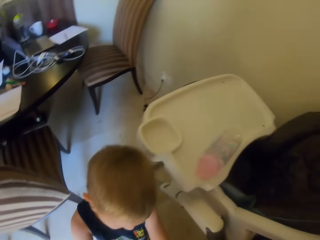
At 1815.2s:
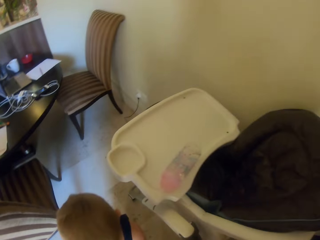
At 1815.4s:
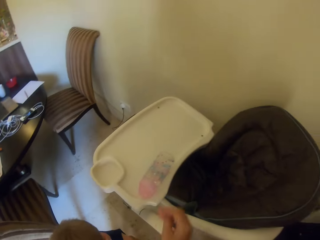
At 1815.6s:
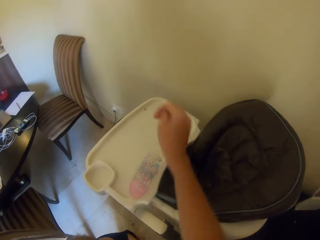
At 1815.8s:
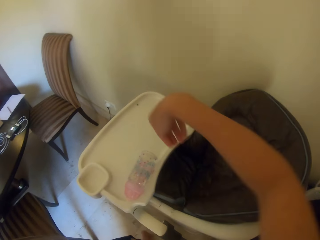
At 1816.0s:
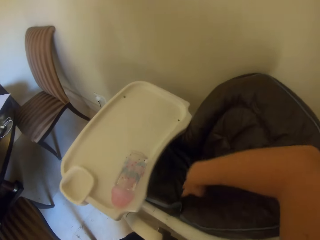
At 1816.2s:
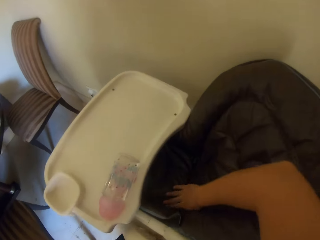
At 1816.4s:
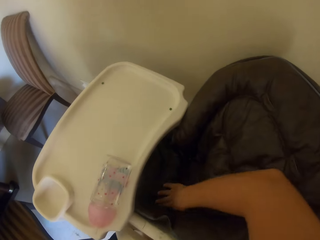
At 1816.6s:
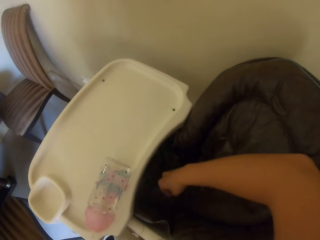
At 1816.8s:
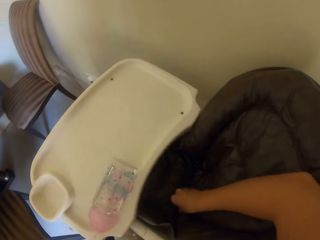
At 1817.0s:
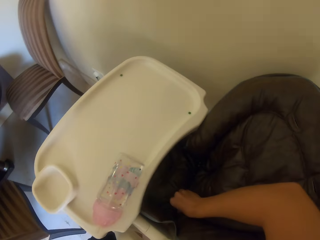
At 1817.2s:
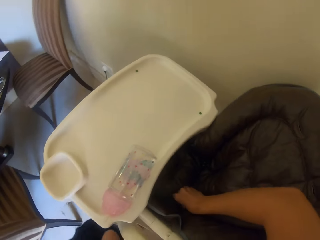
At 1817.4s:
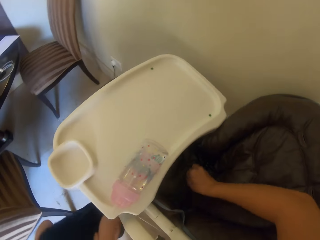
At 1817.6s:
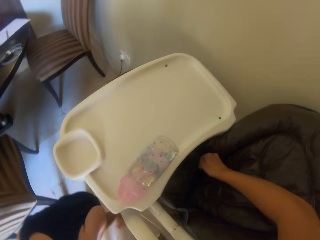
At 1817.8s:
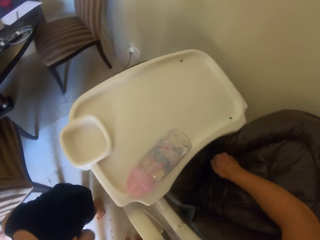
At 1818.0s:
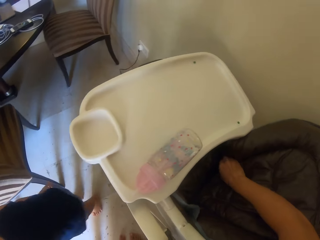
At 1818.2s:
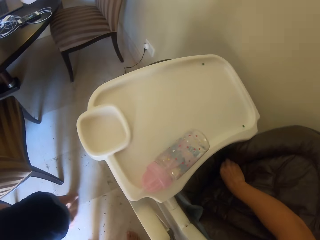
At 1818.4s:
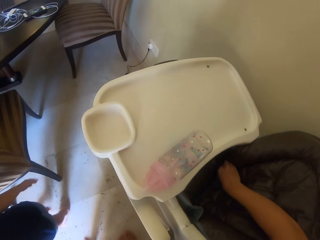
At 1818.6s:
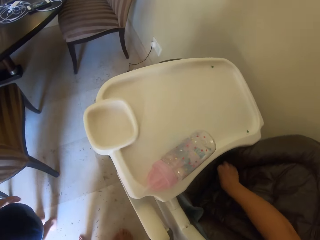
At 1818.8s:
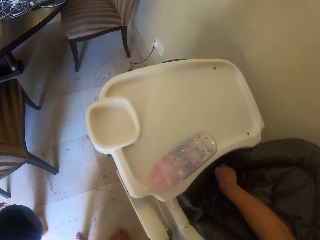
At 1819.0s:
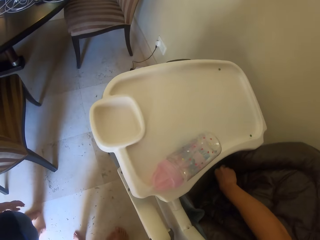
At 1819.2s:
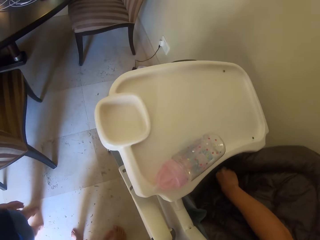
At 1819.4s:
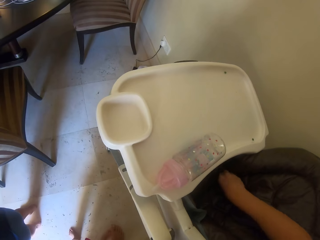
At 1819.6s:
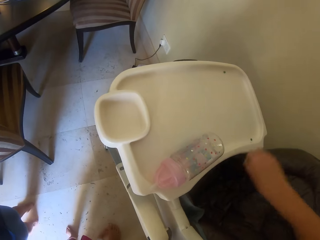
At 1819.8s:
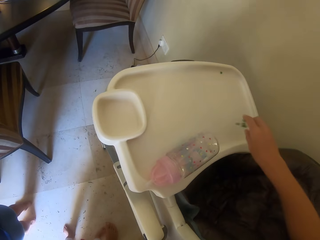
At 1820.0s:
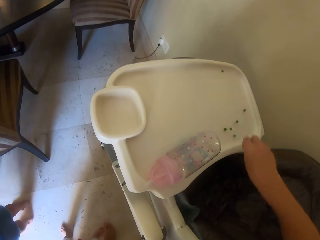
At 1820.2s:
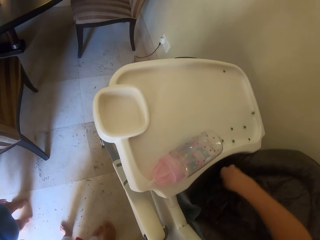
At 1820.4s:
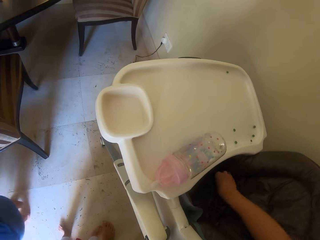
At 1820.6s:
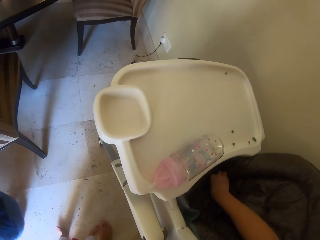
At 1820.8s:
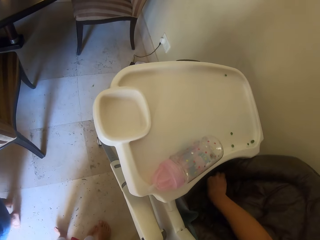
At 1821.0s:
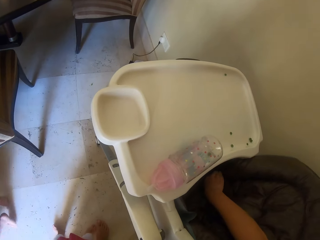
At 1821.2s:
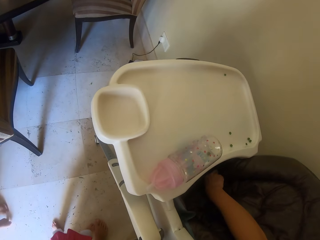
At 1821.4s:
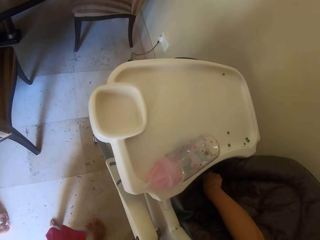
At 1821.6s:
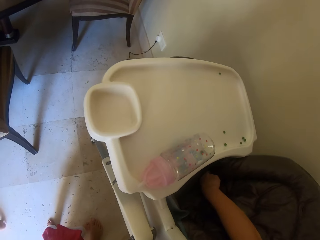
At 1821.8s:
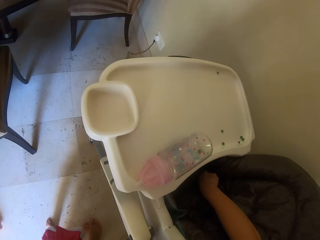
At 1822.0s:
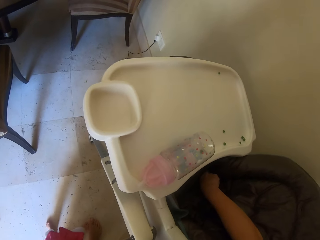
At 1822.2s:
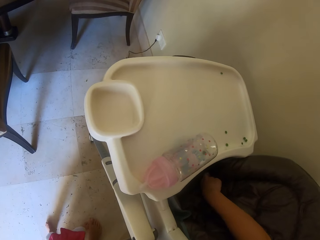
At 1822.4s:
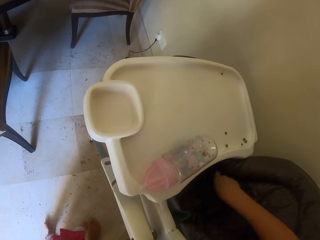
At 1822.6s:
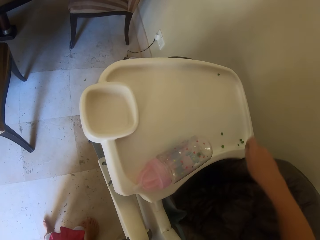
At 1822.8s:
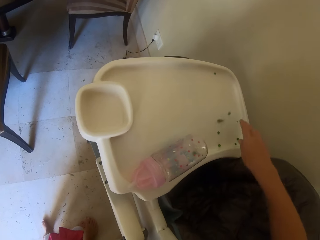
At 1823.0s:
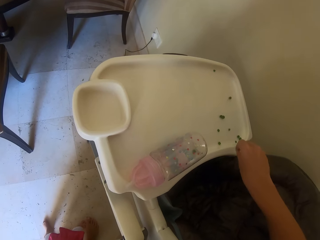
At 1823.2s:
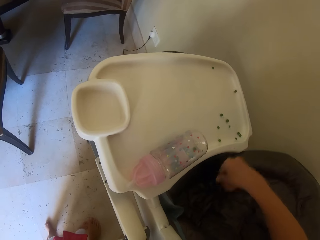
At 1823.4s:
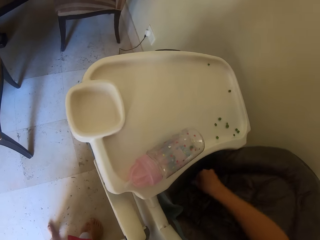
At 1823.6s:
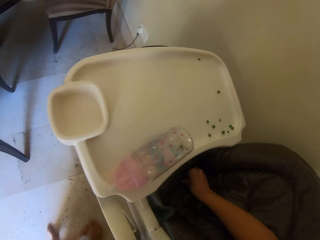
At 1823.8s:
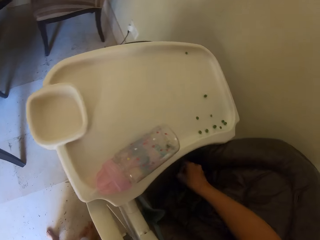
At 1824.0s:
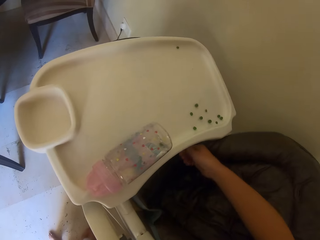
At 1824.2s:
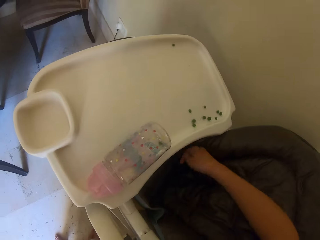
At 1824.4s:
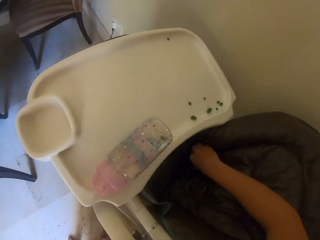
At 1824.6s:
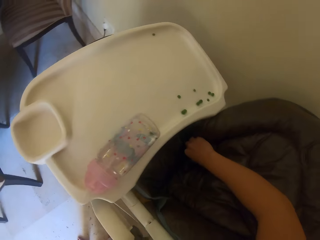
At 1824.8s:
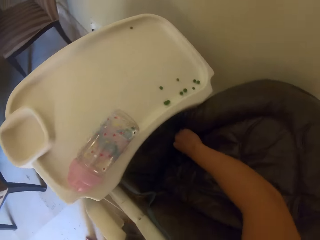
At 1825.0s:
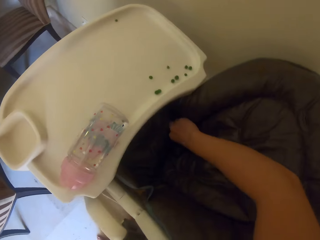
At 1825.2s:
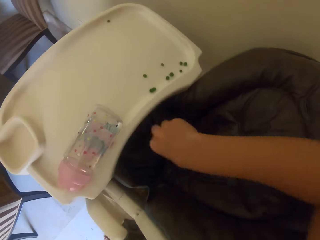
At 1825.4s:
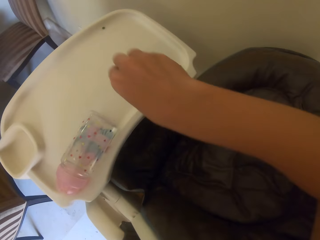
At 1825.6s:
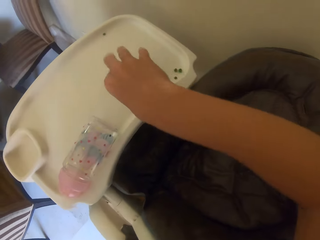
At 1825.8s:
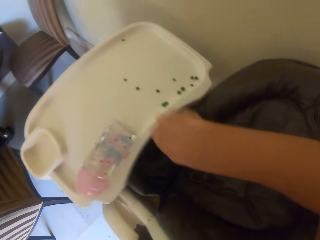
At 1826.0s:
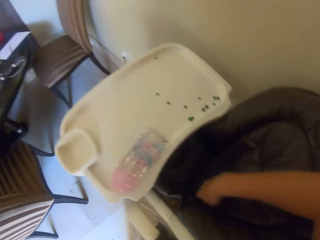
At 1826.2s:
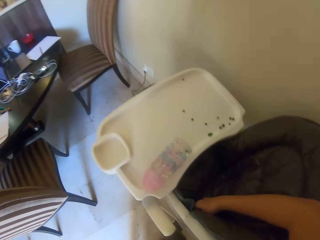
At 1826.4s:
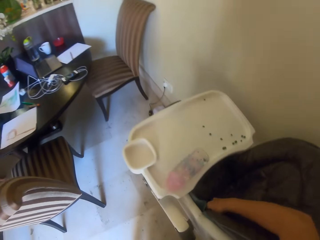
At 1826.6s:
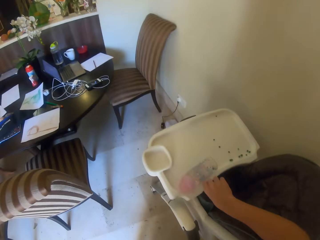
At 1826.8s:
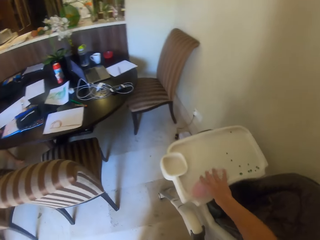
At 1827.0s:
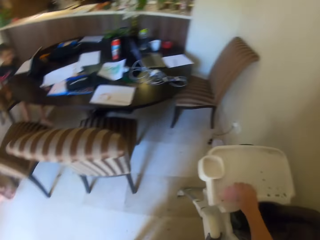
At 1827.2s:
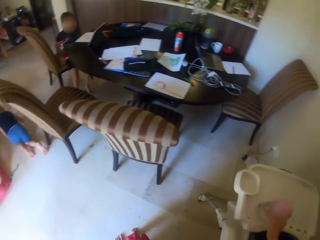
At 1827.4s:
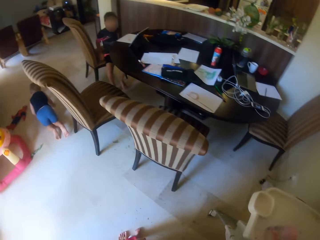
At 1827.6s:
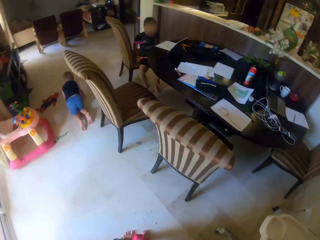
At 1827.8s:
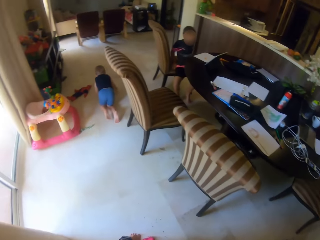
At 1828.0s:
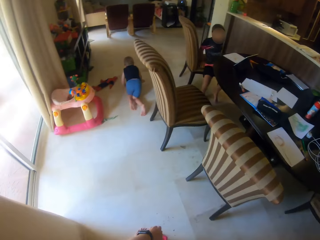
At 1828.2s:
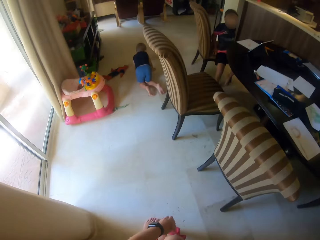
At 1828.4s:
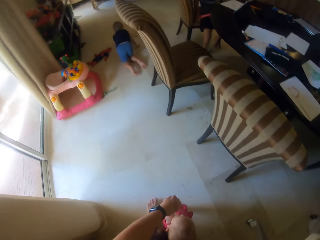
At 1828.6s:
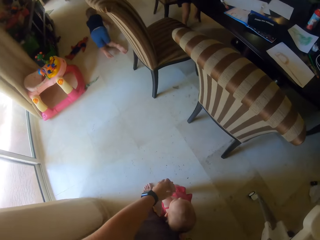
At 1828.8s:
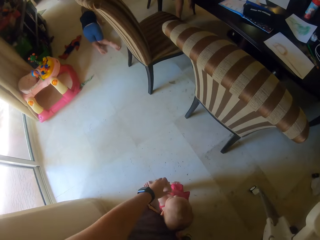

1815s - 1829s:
A child holds the baby. The camera wearer picks up food. They pick up bearing balls on the chair of a person. They put the bearing ball on the table of the person. They pick up bearing balls on the chair of the person. They put the bearing ball on the table of the person. They pick up bearing balls on the chair of the person. They put the bearing ball on the table of the person. They pick up a bottle from the table of the person.

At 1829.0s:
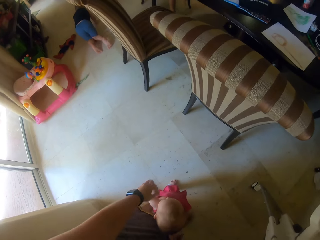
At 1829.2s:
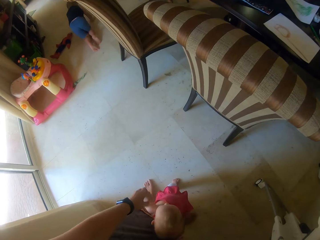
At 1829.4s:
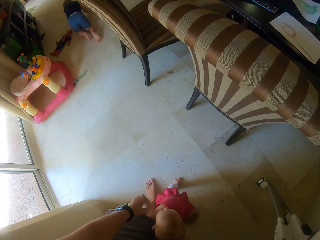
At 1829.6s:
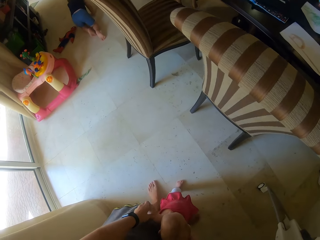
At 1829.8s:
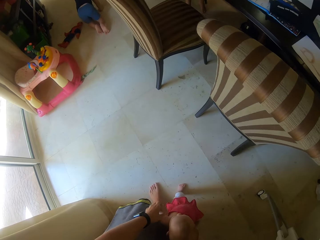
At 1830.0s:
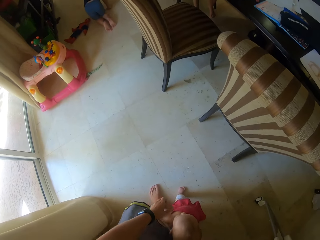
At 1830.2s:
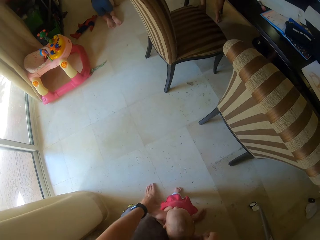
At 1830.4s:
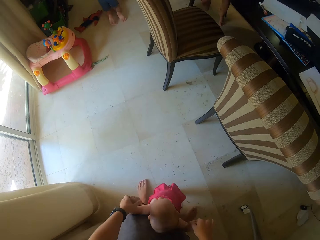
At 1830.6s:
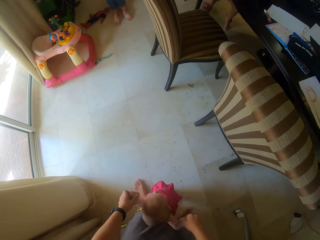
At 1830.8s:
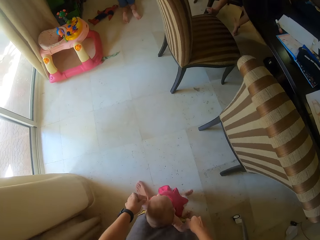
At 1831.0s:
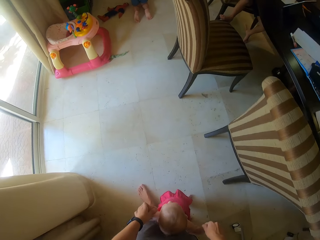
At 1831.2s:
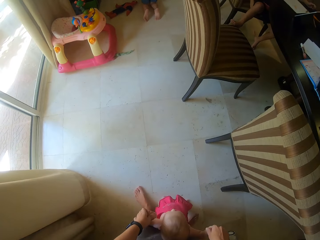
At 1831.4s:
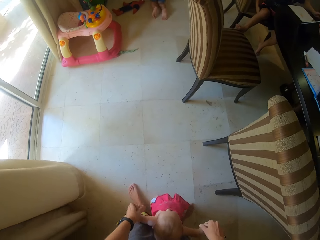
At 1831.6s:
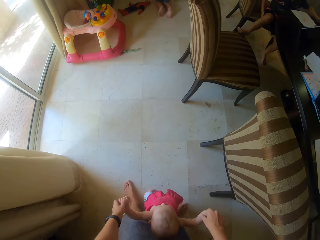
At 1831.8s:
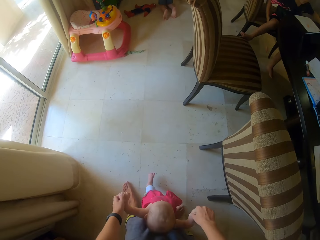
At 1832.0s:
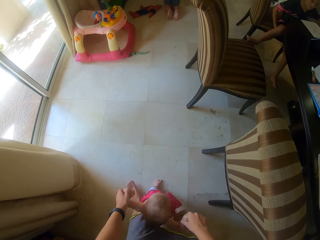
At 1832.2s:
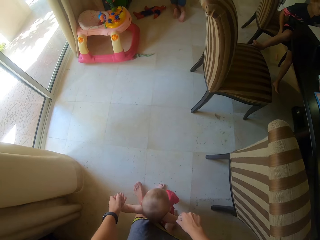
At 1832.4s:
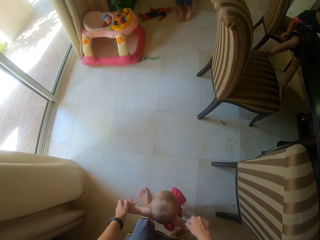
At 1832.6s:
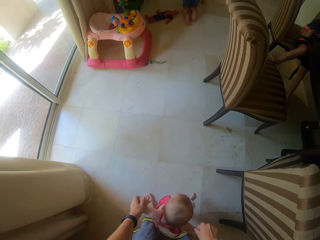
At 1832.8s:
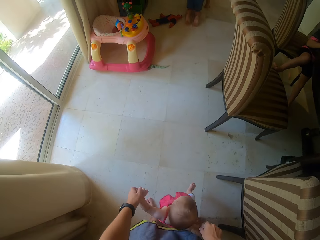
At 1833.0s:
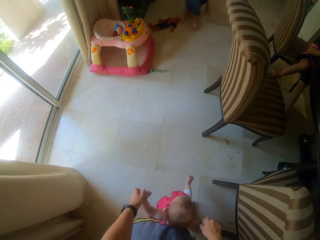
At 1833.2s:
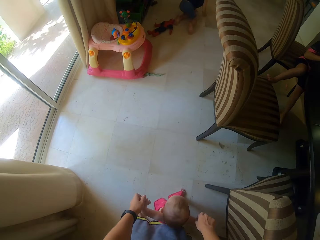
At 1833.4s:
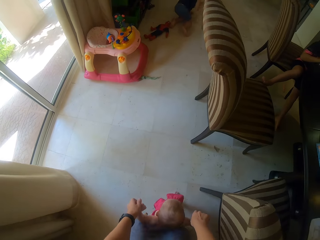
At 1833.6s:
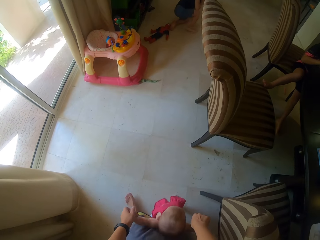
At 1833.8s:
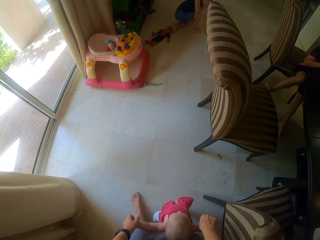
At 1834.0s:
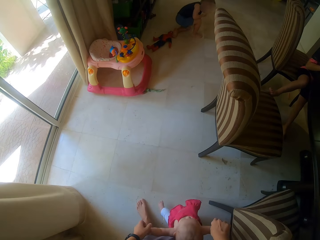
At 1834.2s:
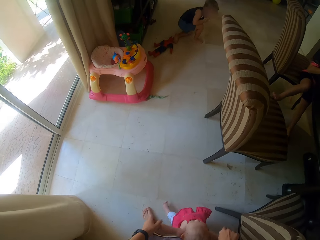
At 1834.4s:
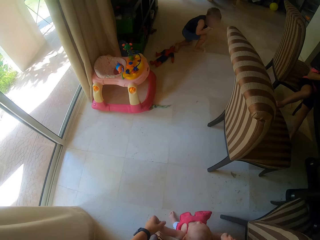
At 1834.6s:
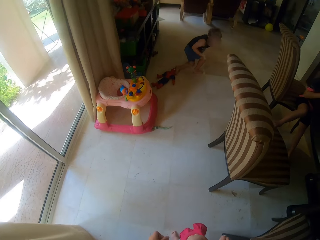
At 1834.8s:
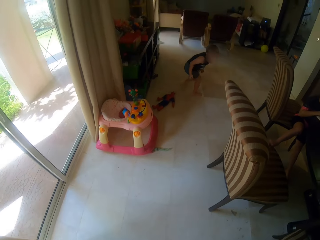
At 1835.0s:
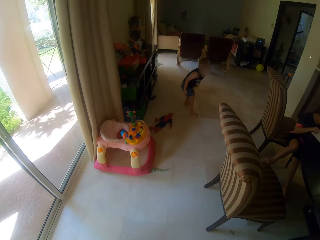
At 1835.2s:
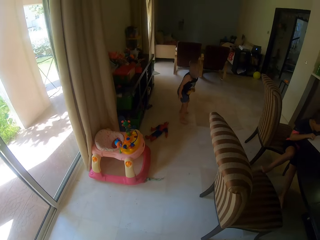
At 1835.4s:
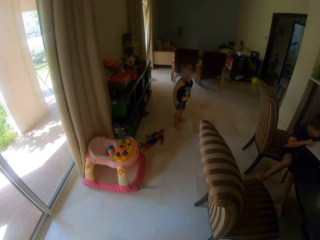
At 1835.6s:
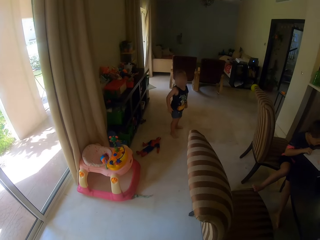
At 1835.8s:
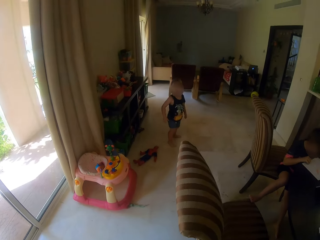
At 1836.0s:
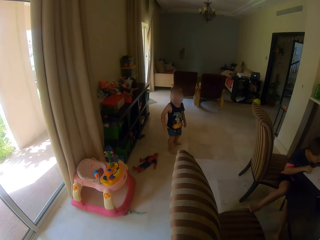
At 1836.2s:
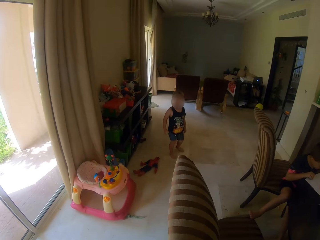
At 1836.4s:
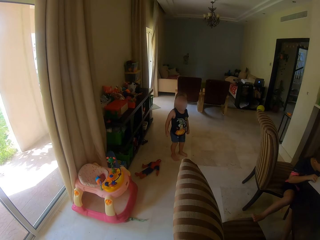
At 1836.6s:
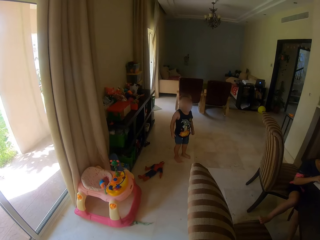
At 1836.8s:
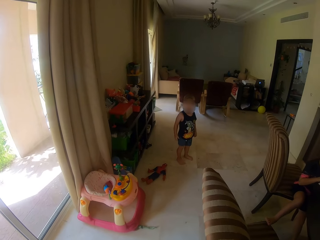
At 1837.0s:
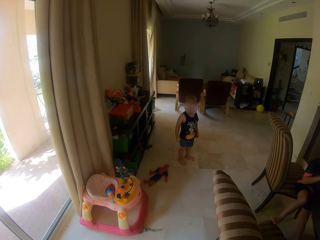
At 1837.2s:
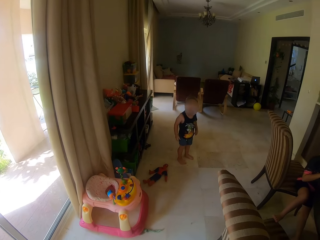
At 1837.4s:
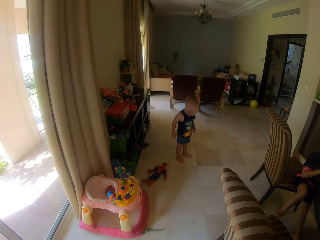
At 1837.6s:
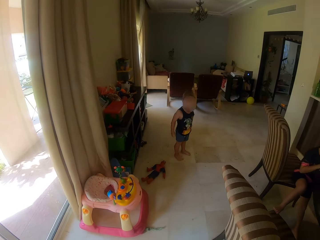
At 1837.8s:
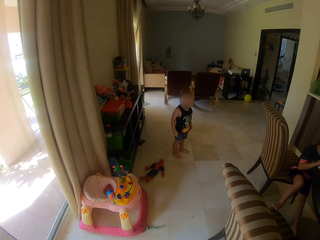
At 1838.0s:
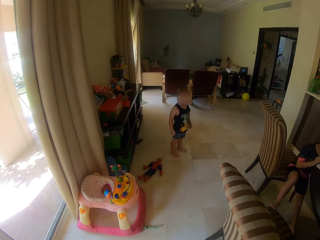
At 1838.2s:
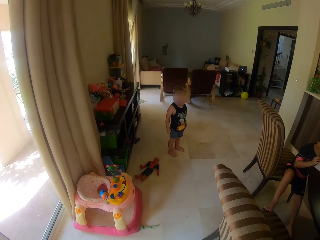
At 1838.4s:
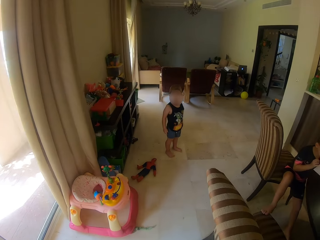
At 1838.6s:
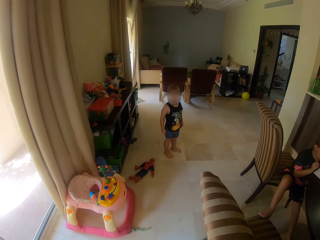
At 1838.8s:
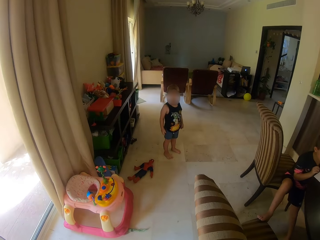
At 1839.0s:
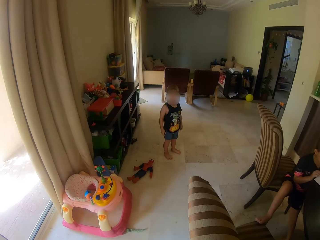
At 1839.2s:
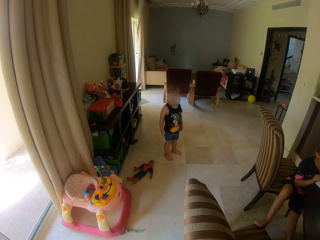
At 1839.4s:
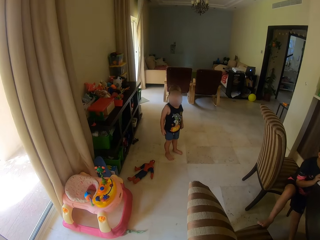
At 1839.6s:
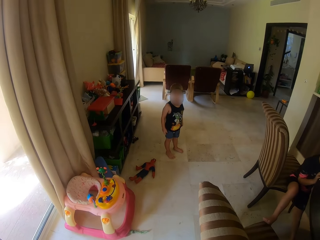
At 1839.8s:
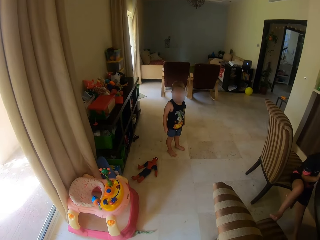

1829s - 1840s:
The camera wearer holds the baby. They walk around with the baby. A child crawls on the ground. The child stands up.
